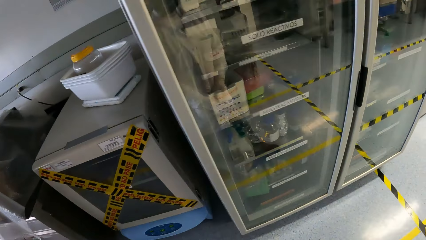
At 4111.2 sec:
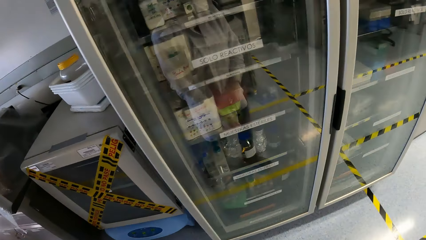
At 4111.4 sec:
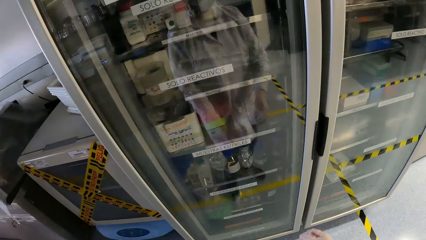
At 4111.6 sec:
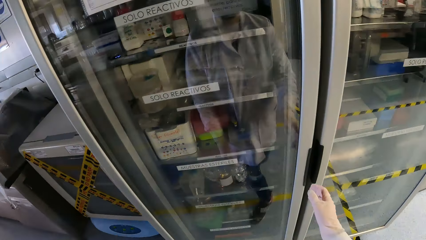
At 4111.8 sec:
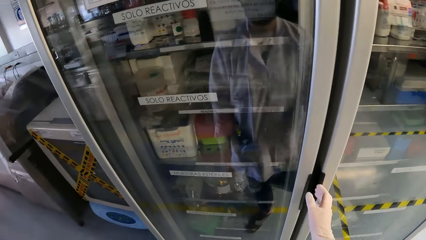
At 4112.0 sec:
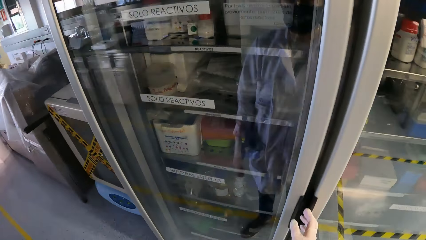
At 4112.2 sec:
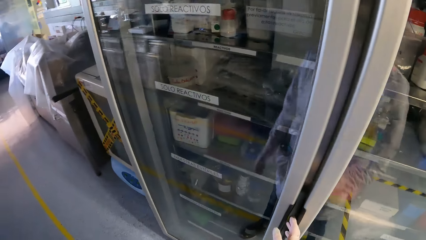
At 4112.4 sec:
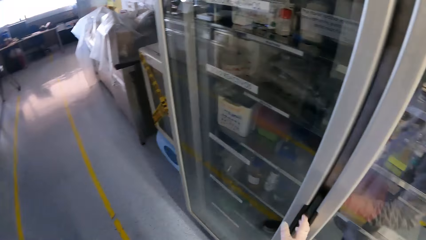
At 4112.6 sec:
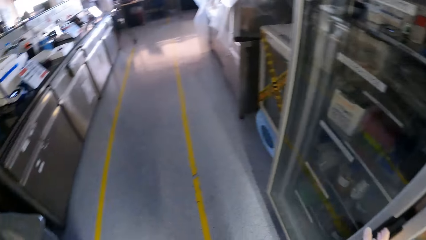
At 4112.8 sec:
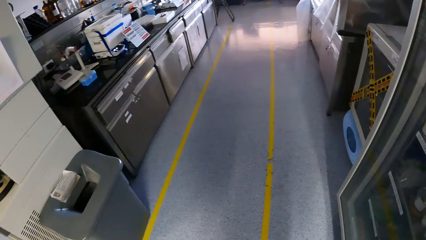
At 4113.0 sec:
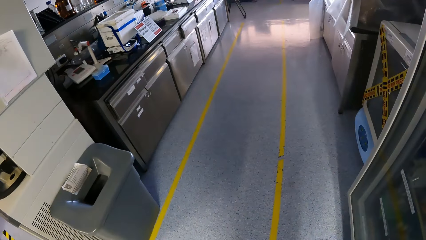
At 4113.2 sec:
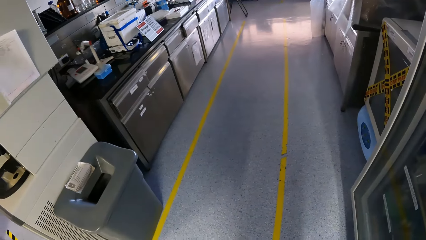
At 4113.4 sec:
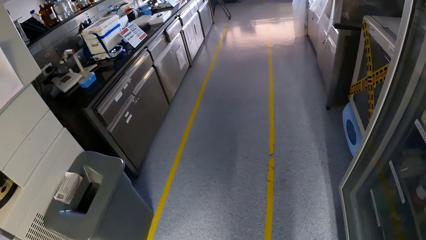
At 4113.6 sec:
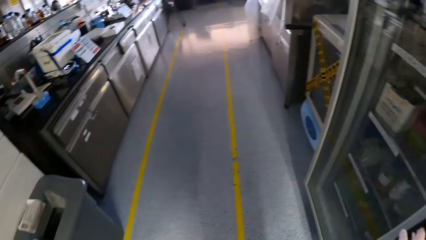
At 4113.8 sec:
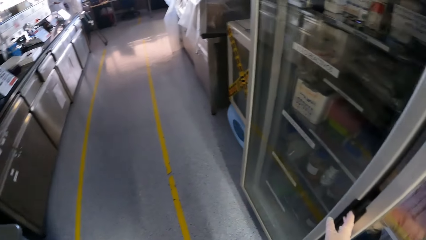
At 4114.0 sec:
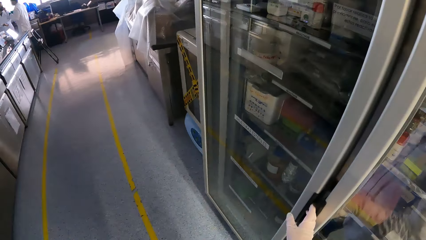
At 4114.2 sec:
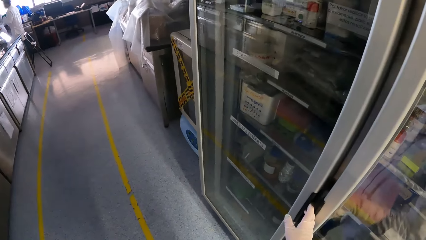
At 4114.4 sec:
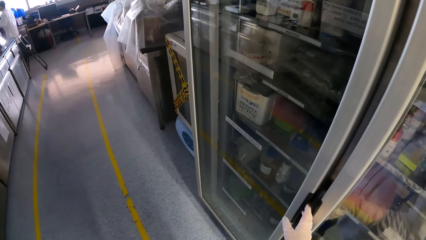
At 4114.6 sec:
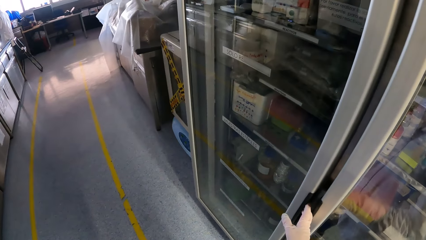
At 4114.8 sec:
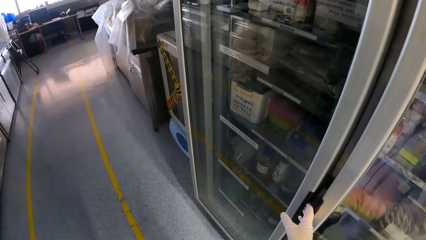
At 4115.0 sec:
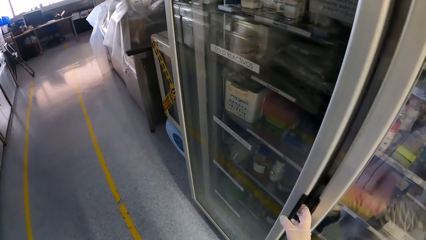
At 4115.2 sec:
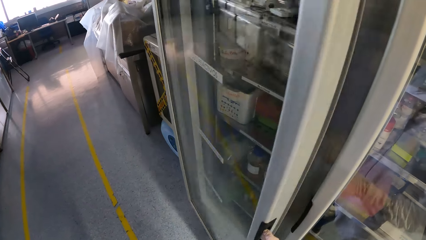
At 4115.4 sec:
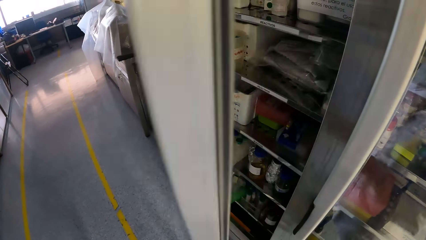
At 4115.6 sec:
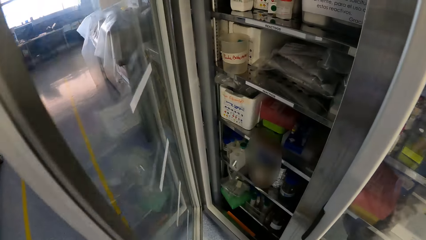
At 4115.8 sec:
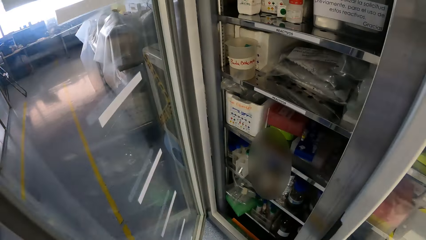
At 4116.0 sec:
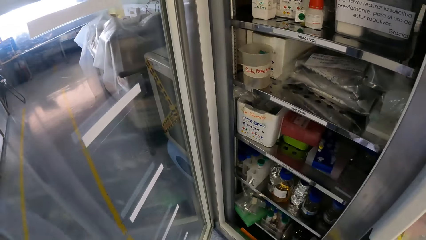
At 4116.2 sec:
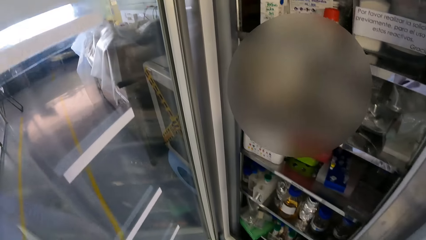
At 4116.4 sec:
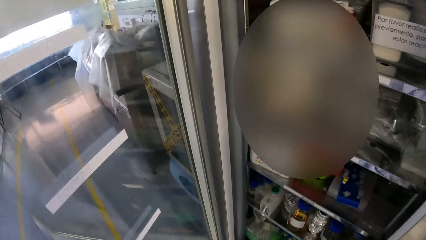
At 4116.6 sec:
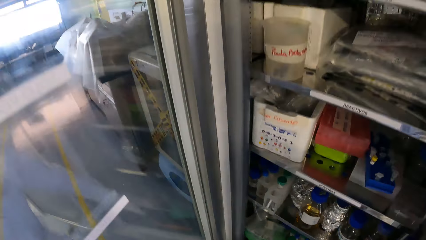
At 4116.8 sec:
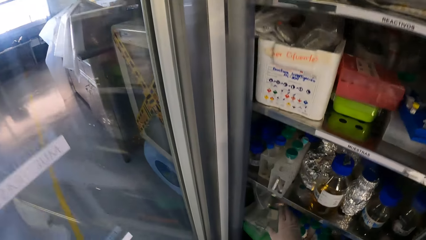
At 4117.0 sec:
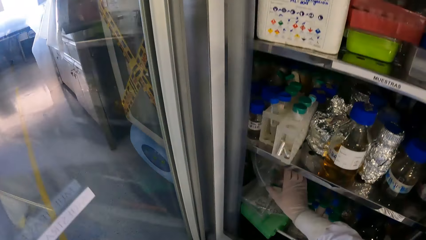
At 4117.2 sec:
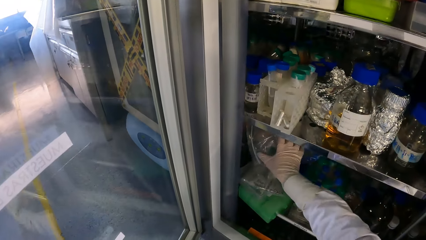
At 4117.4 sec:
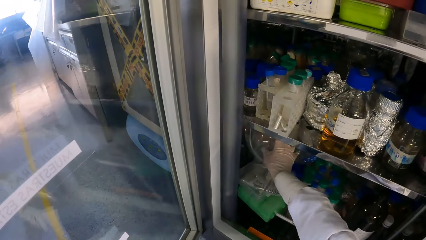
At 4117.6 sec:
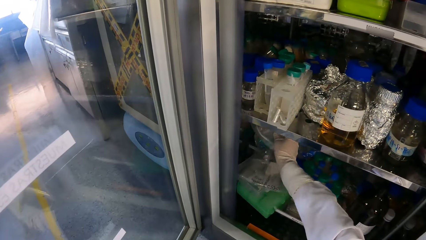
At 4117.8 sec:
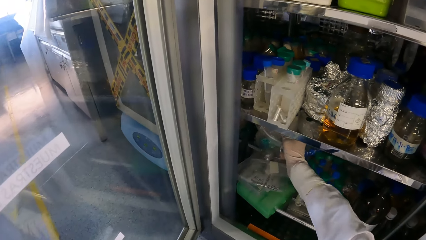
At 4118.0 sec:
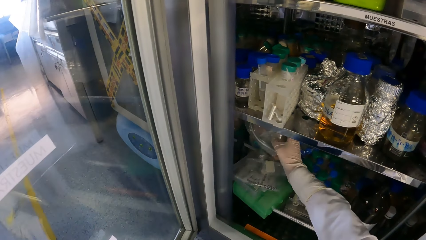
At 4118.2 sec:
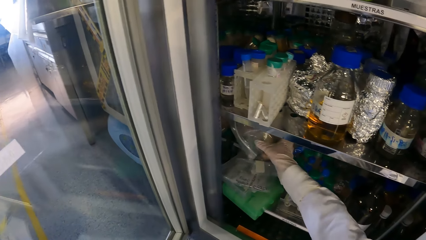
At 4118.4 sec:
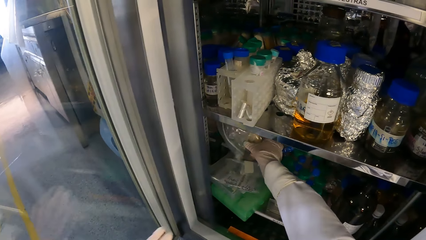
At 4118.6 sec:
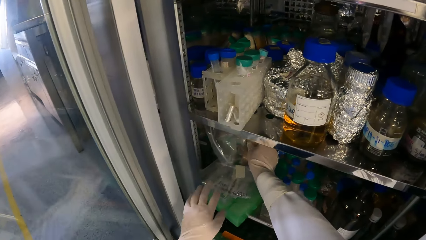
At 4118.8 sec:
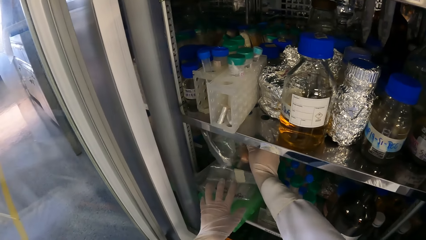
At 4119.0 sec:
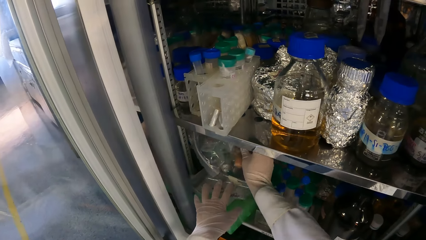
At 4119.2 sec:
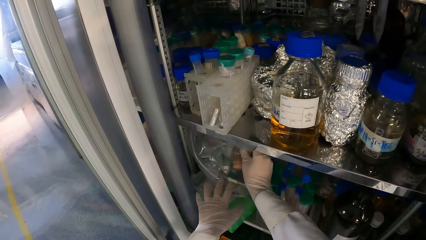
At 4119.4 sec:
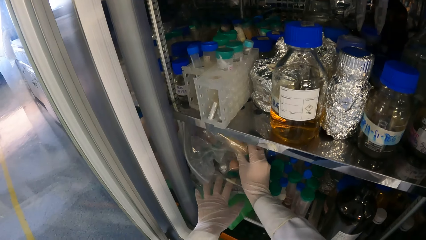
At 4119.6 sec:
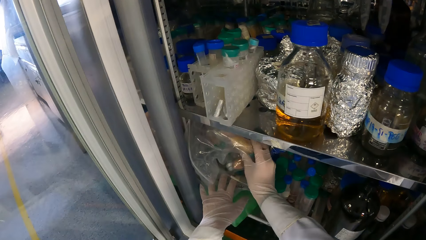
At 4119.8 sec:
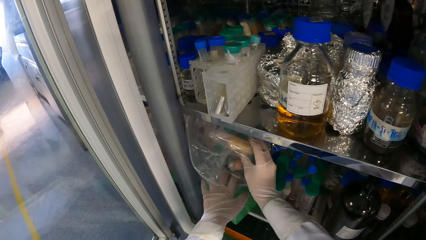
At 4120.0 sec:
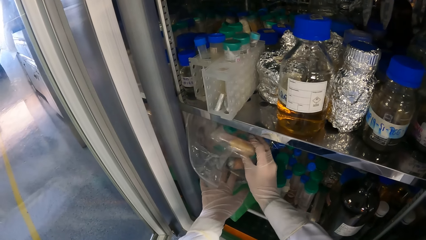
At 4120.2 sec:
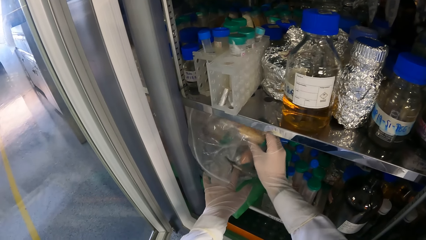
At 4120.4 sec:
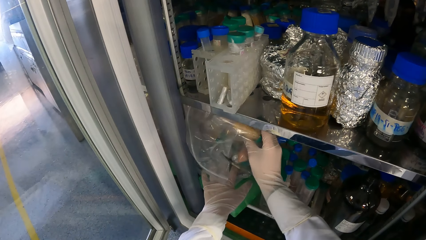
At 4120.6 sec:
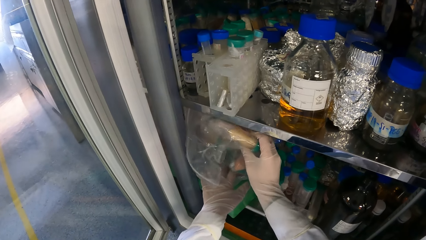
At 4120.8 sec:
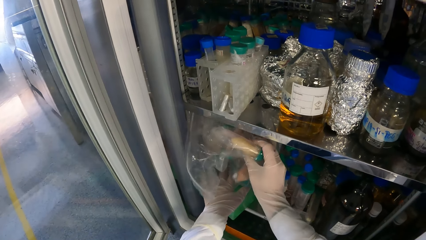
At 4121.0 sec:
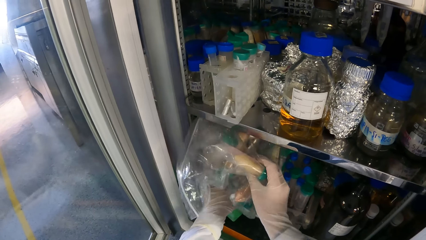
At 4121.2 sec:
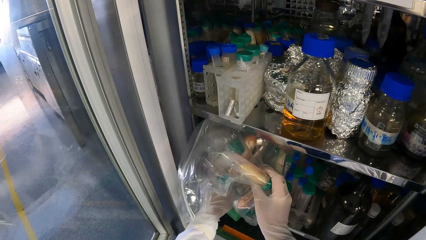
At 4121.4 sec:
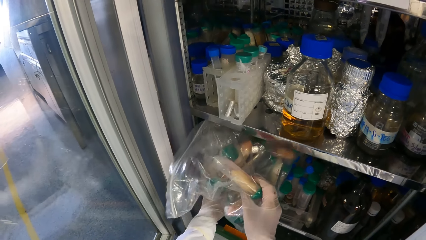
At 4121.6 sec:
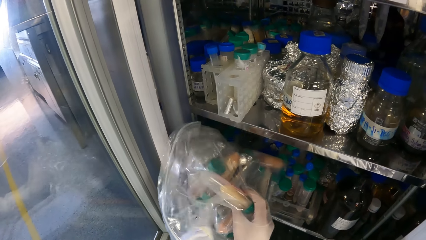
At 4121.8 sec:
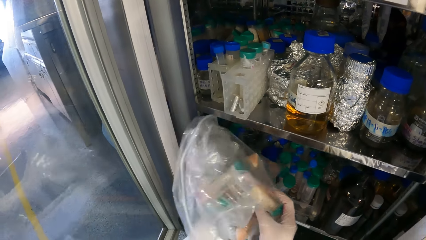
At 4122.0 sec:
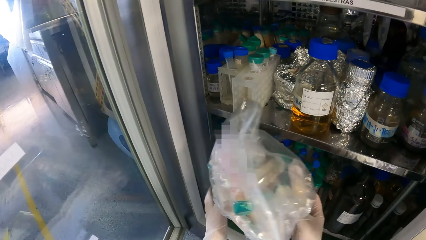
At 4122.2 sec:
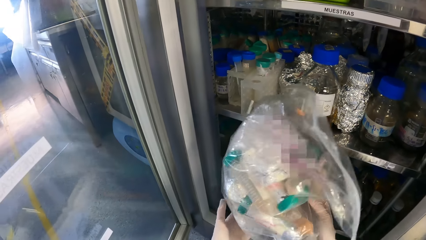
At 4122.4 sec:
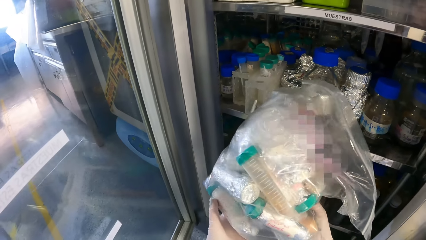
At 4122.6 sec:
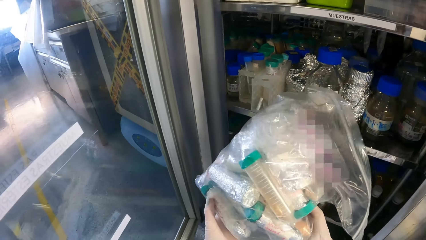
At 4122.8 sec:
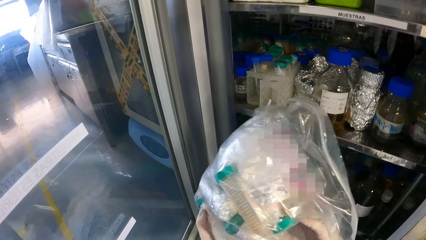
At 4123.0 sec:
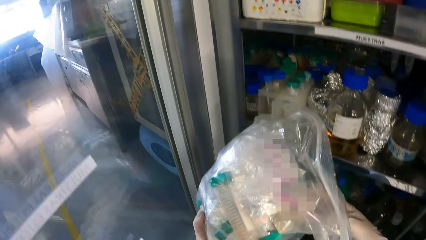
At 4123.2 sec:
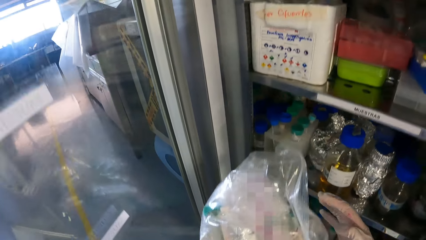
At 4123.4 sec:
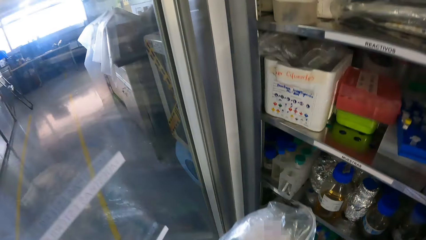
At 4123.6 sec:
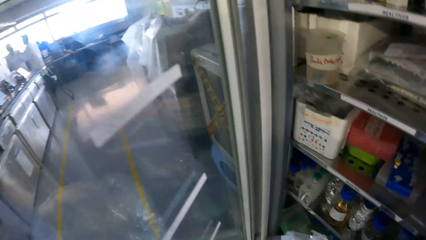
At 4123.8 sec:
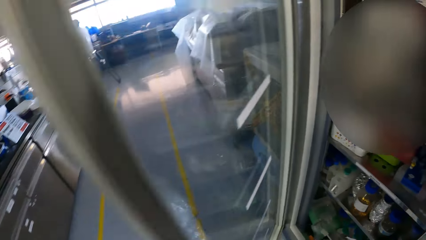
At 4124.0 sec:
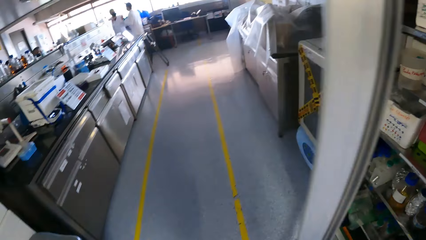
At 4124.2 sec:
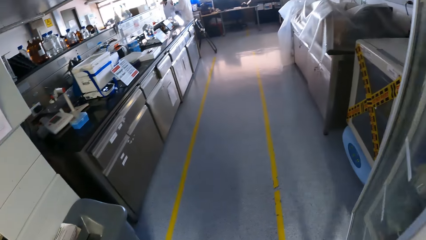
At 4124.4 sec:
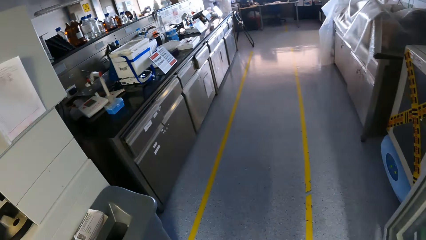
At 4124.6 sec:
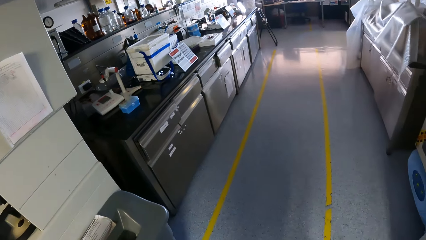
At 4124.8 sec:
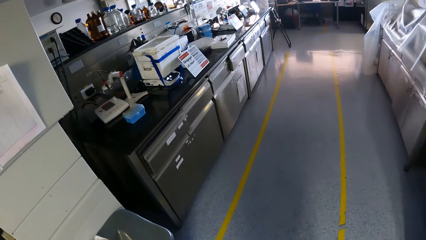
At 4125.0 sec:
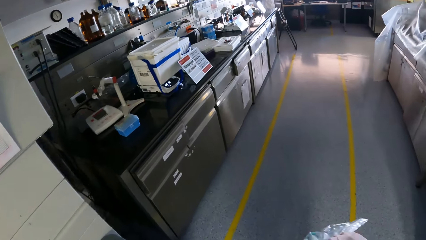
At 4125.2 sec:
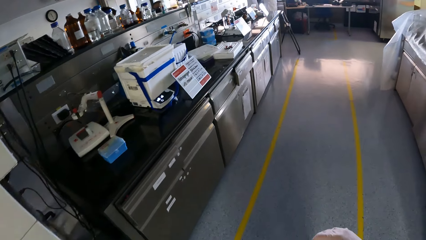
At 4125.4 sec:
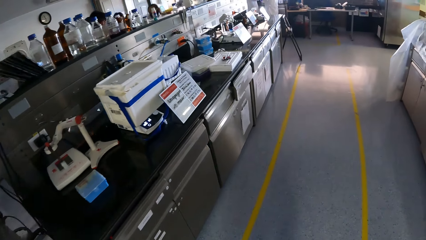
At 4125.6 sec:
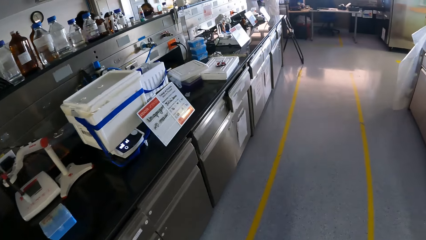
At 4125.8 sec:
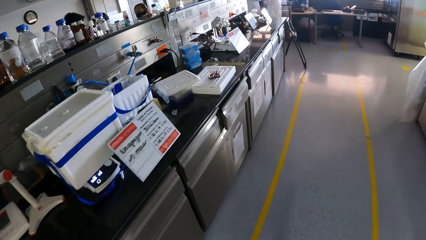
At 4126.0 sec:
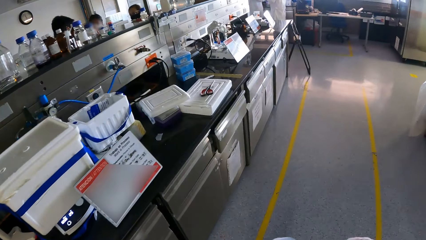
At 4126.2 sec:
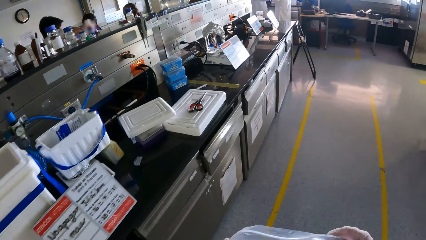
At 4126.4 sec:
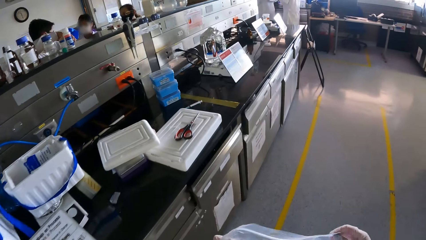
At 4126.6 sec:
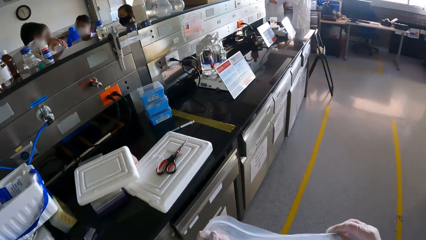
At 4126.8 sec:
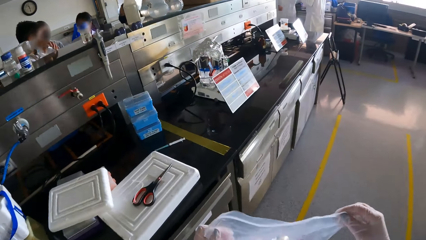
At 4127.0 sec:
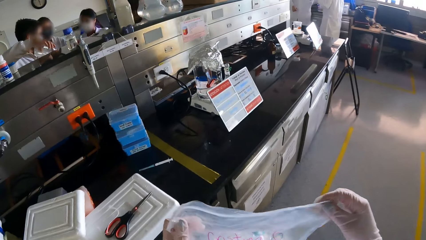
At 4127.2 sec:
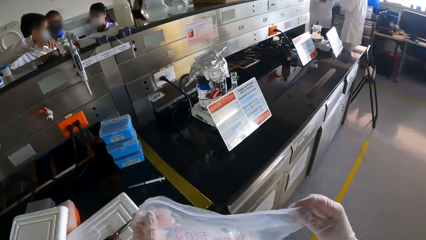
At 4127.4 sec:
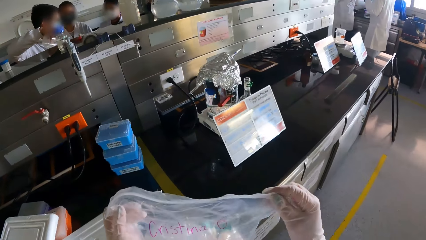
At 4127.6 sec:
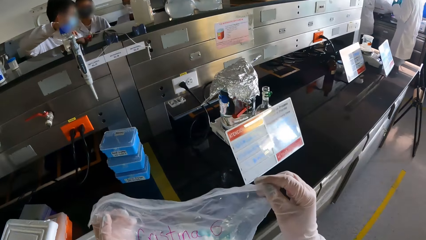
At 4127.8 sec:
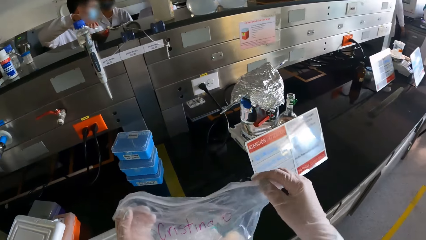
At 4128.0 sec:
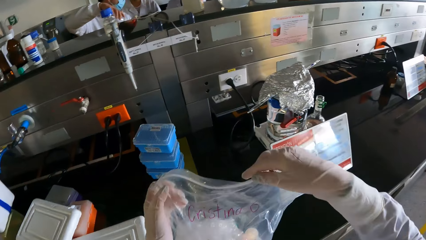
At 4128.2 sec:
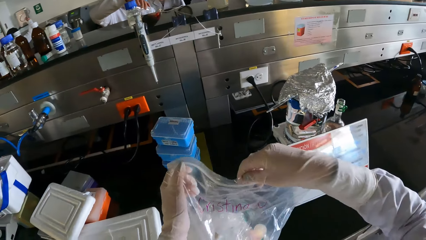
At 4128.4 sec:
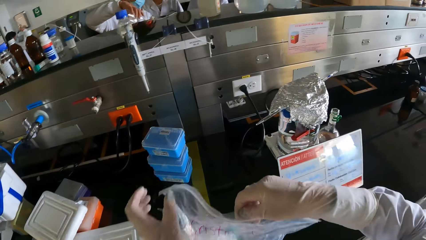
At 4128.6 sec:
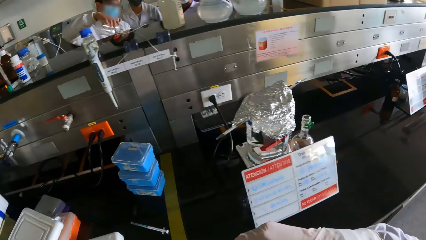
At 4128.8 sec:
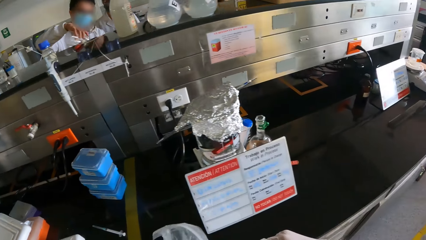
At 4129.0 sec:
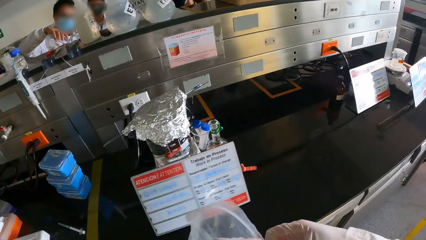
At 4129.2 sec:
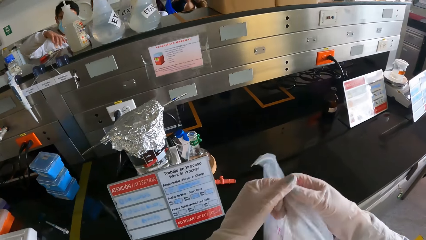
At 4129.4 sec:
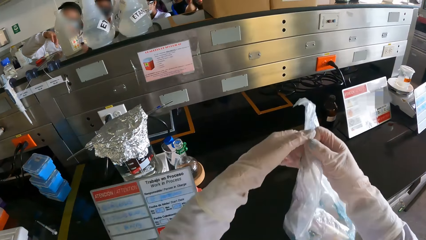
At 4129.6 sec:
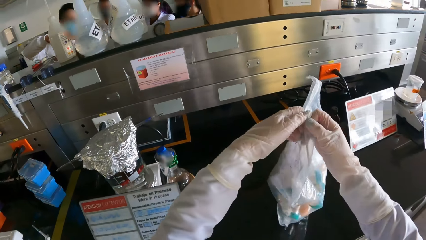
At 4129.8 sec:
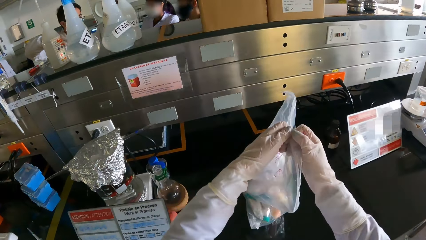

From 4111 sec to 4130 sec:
The camera wearer opens a cabinet with his right hand. He touches a silicone bag or polythene with his right hand. He picks the silicone bag from the cabinet with both hands. He walks around. He opens the polythene.
